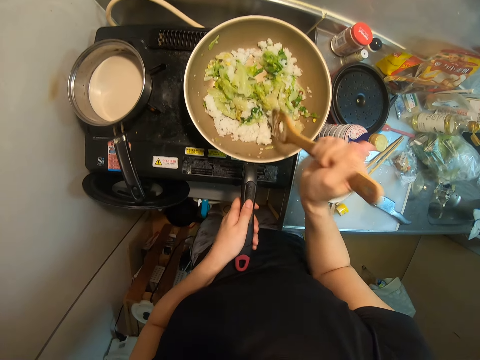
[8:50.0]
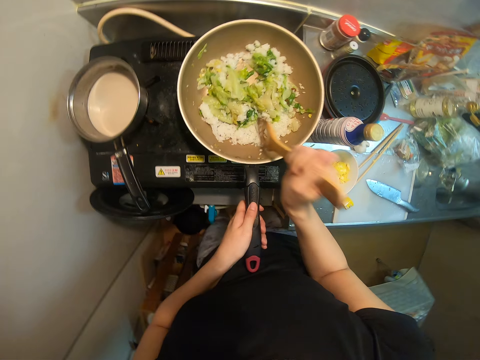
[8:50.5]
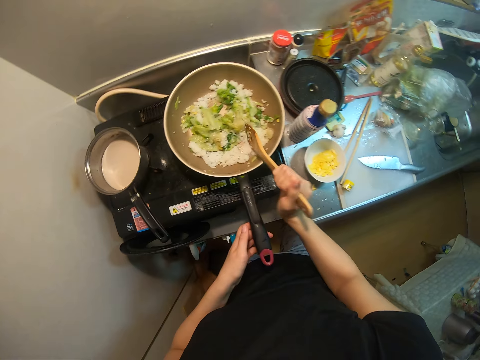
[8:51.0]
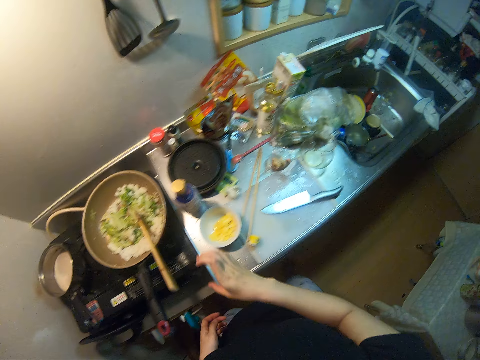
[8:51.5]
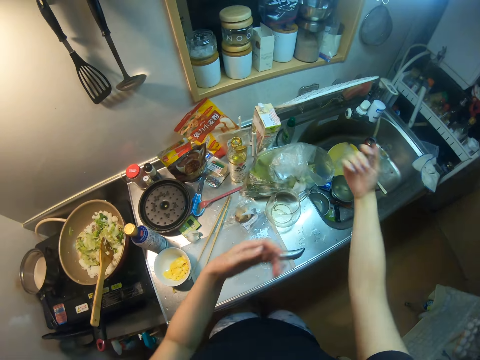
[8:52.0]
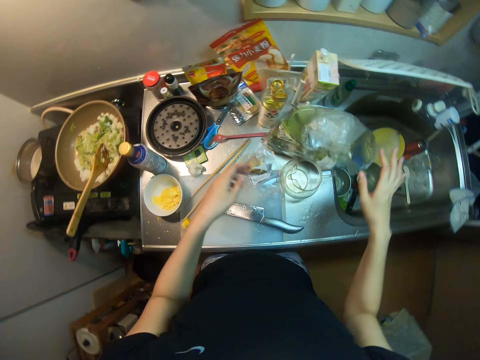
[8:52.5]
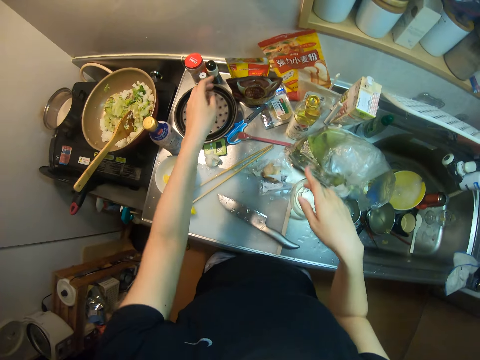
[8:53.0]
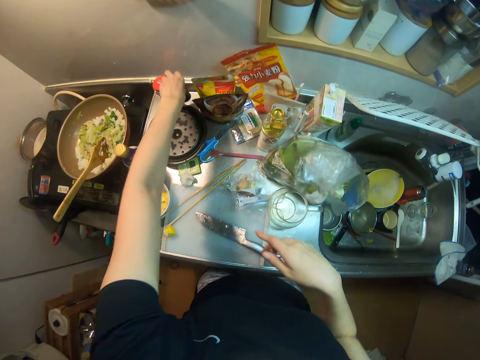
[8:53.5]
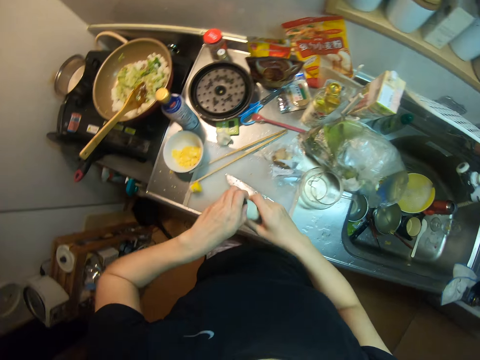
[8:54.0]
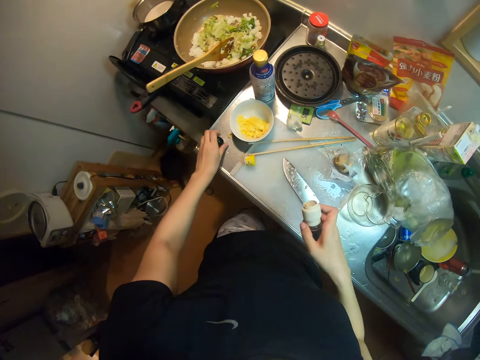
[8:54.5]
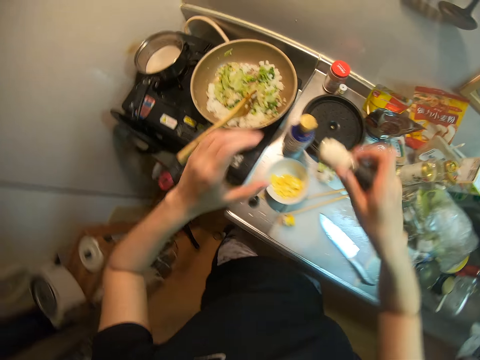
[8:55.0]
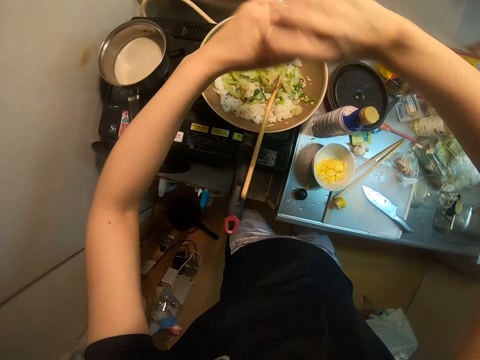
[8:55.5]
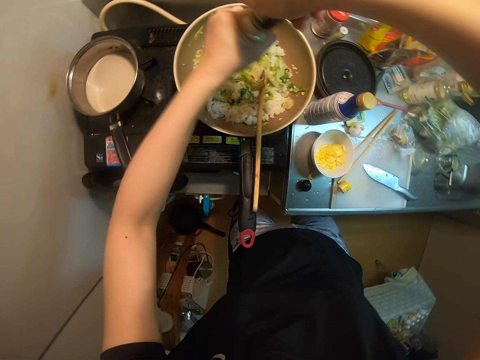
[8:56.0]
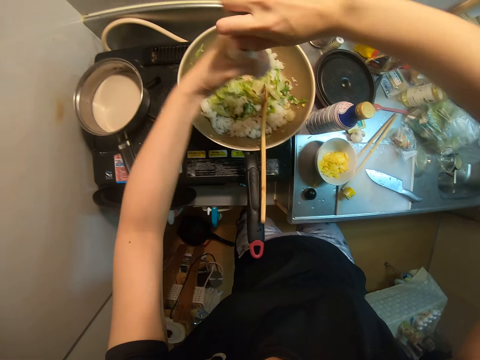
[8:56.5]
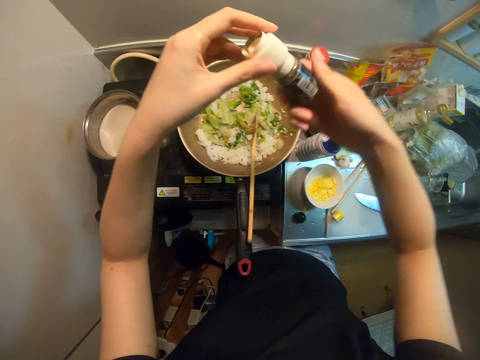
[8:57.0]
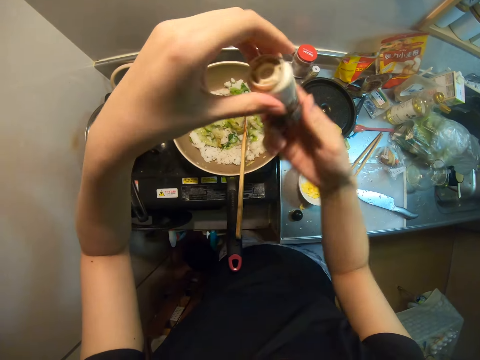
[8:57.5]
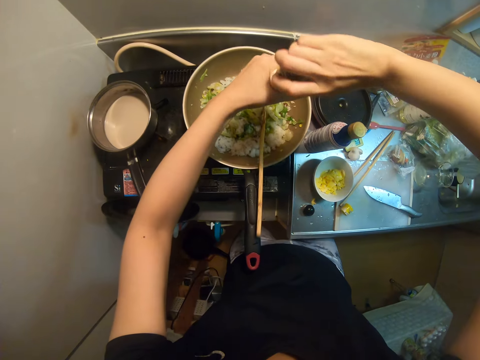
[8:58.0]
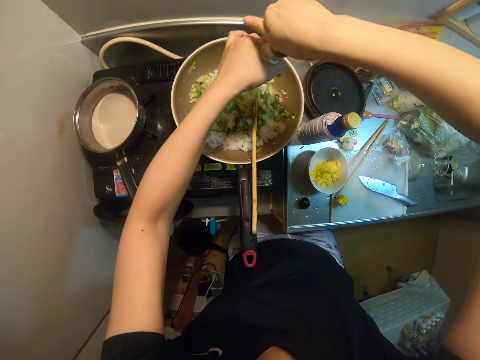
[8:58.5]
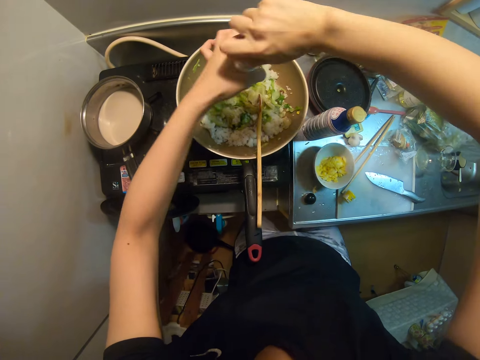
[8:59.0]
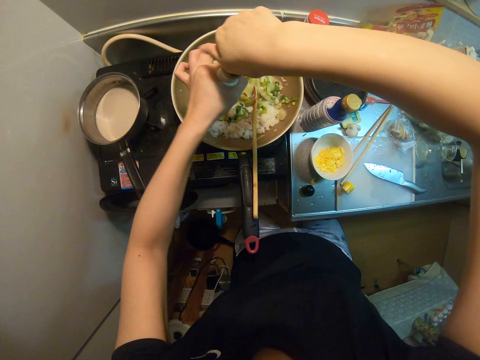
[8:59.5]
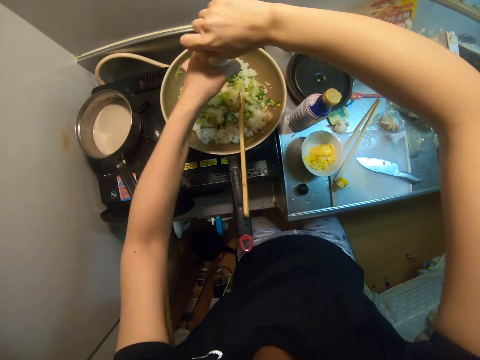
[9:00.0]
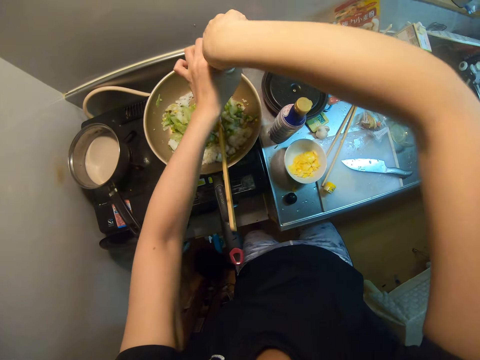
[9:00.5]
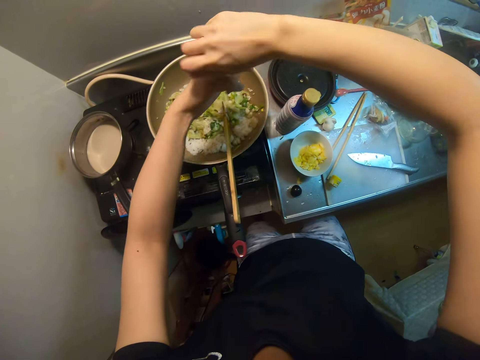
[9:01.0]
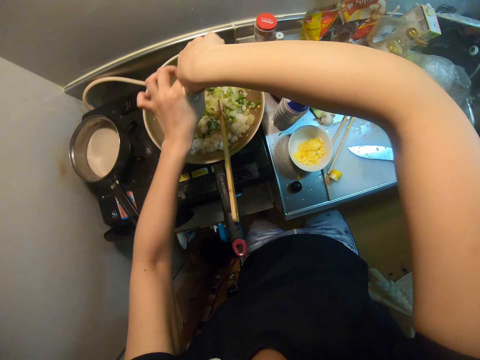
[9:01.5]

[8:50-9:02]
The camera wearer drops the wooden spoon in the frying pan. They pick up the spice on the sink. They drop the spice cover on the sink. They sprinkle the spice in the frying pan. They attempt to open something.

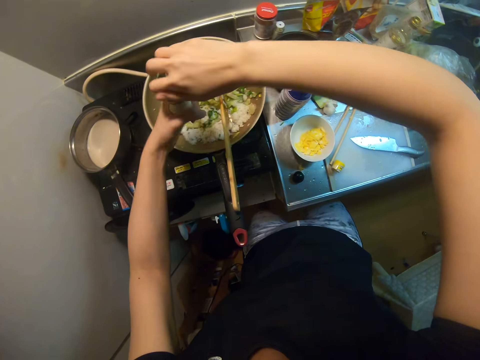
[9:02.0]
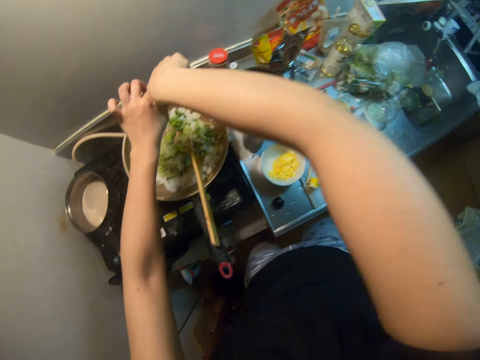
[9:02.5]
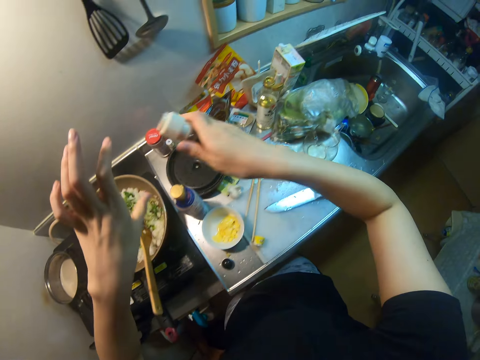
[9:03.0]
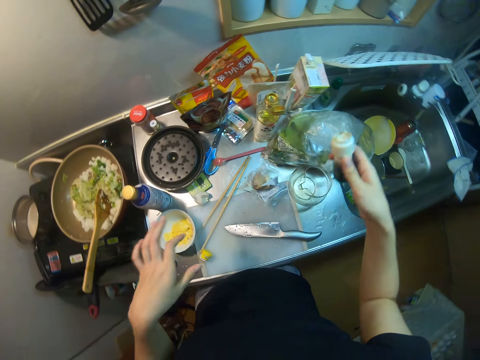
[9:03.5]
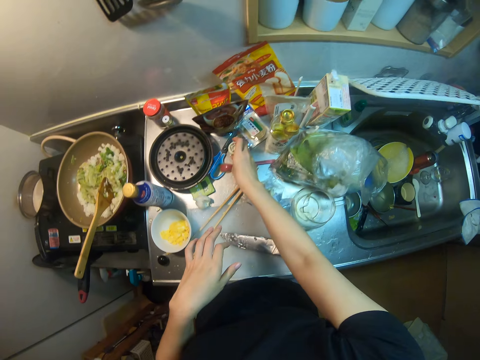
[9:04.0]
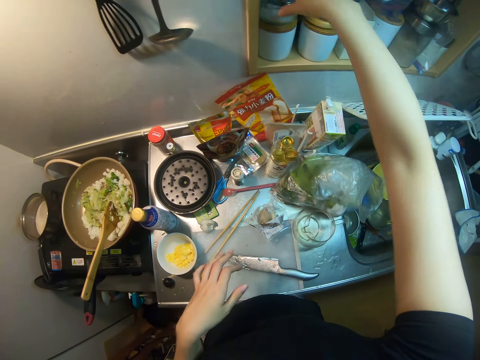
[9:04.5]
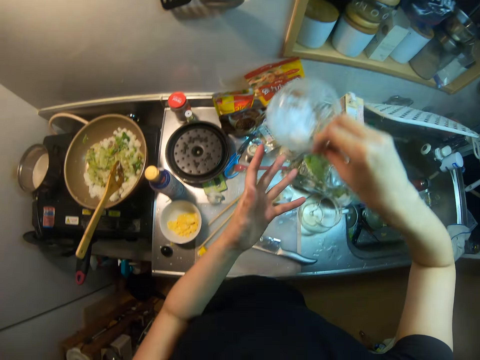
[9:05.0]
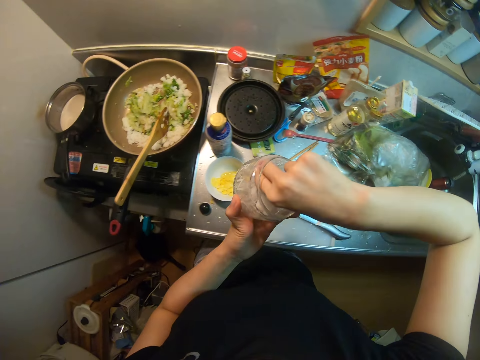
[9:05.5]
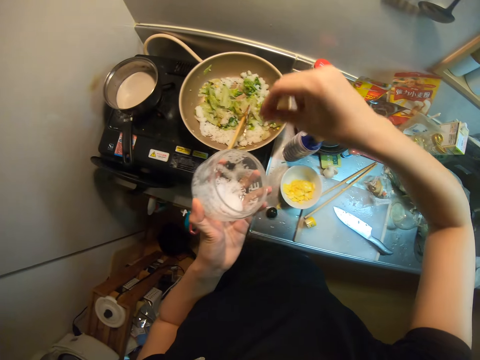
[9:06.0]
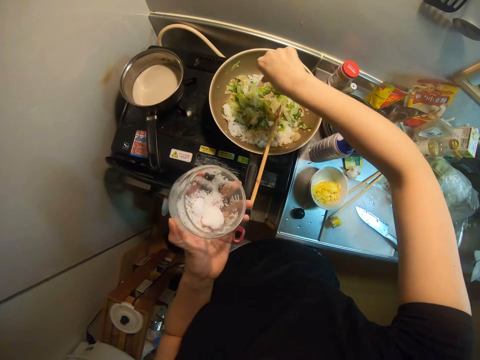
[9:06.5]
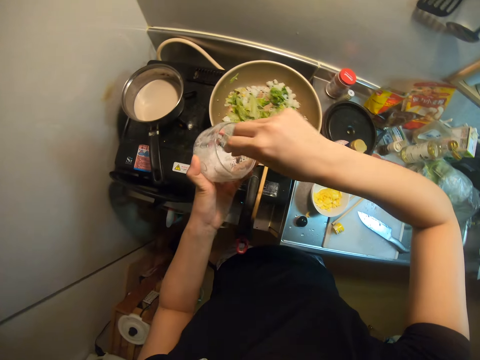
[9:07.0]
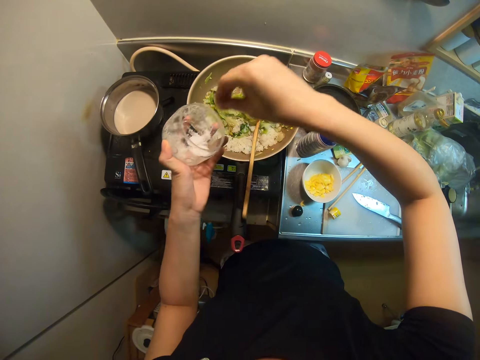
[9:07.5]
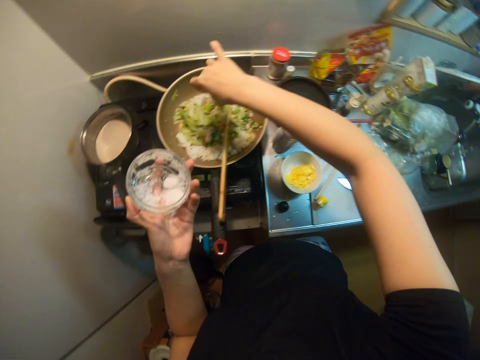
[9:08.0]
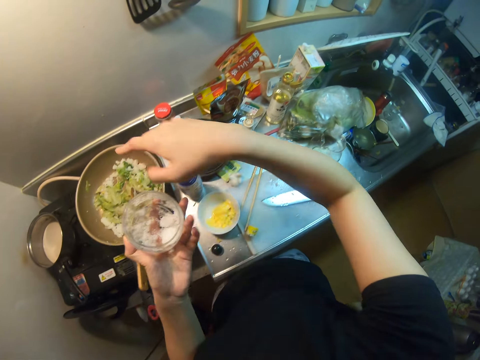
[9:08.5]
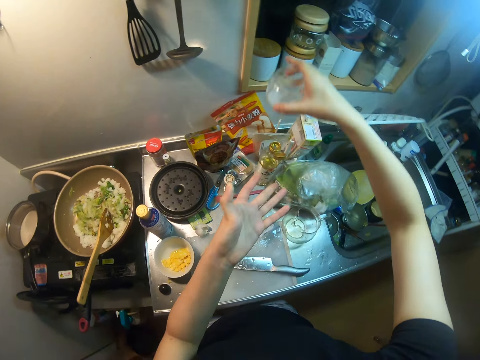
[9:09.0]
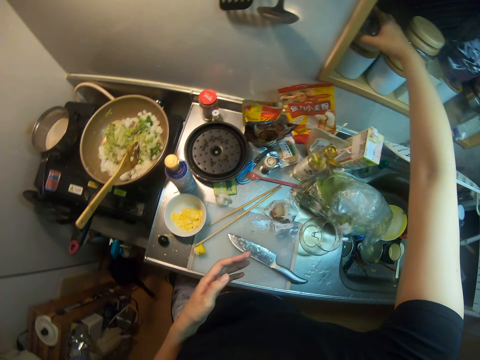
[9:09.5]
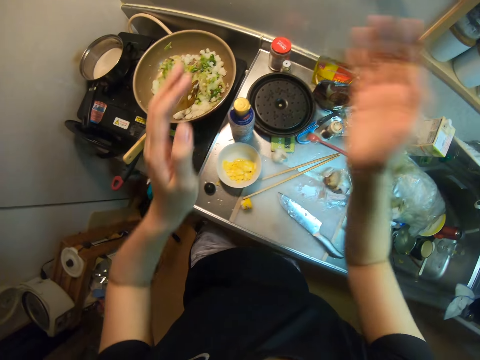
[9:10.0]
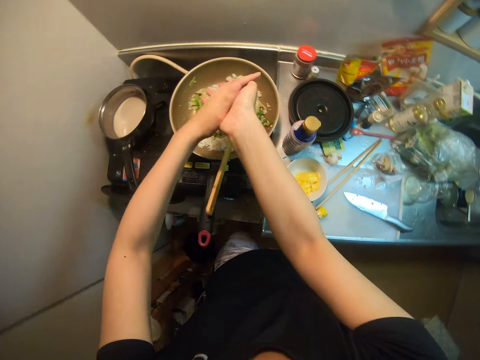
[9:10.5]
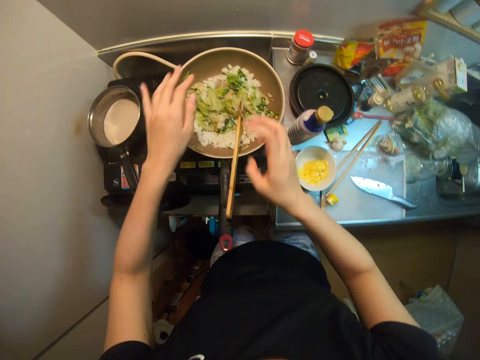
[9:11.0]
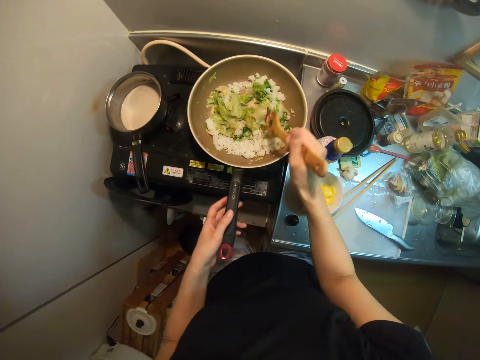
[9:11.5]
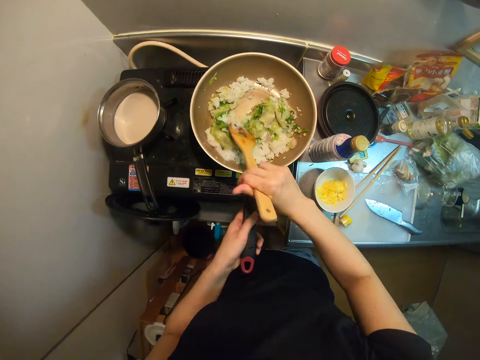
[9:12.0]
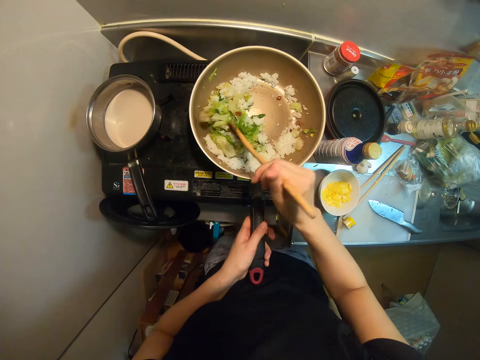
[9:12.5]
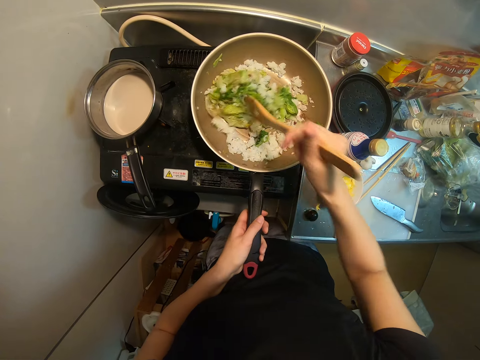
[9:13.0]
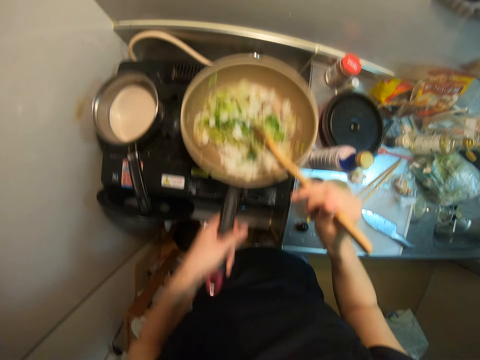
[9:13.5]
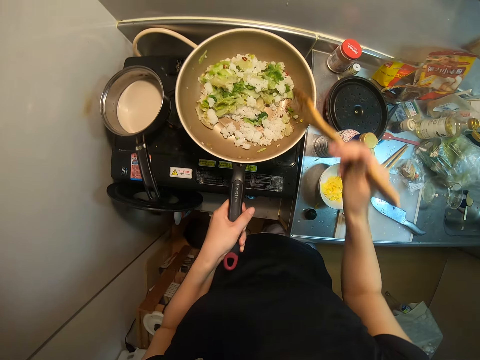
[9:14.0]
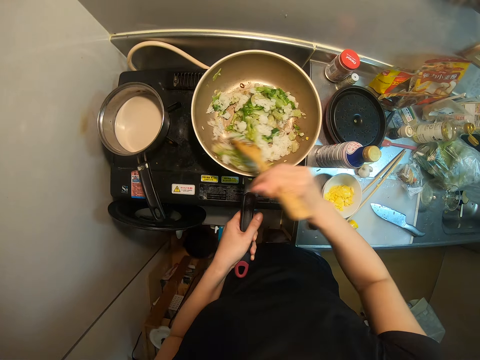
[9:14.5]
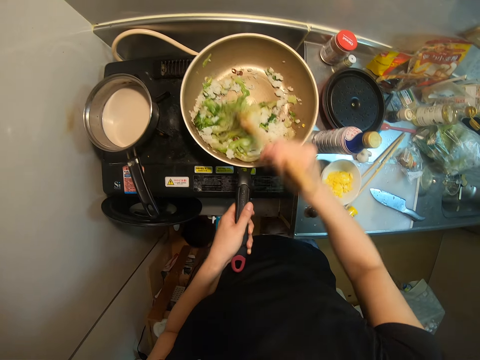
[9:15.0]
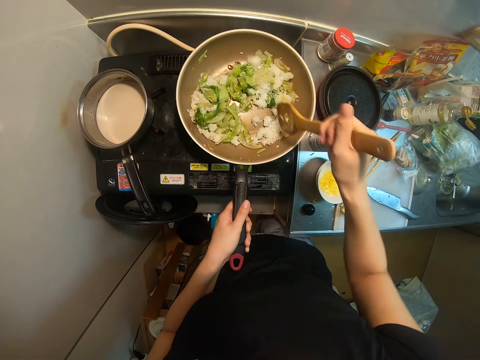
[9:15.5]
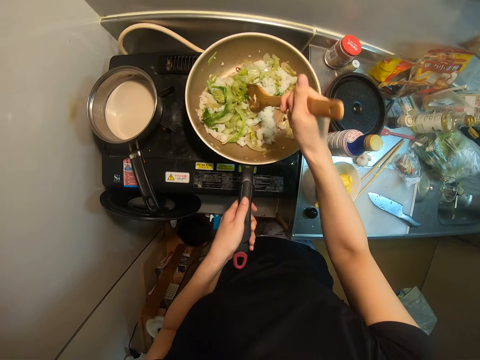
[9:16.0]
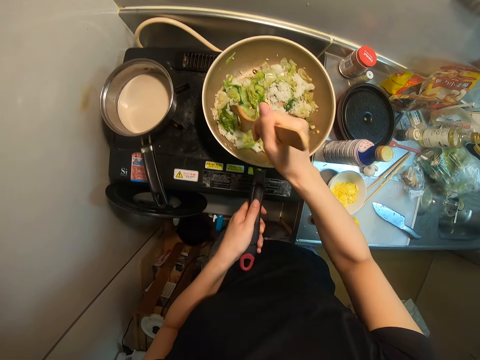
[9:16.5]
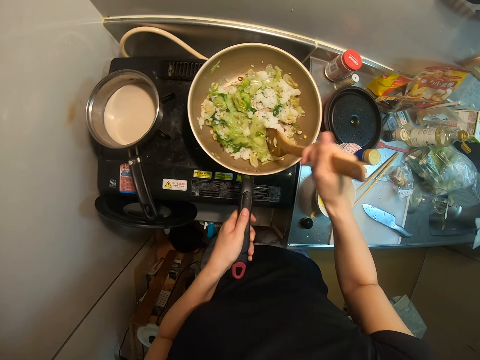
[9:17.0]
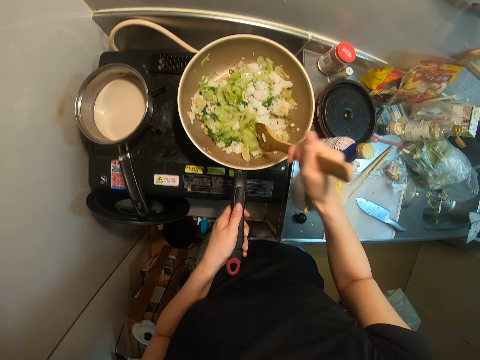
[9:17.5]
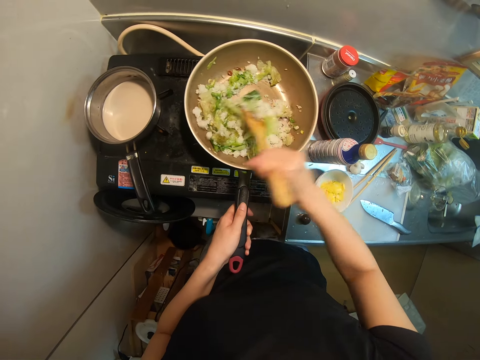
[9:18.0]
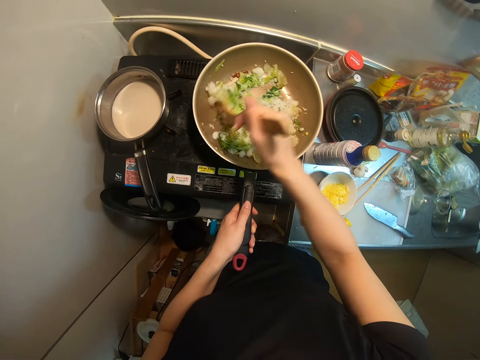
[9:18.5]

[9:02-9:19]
The camera wearer drops the spice on the sink. She picks up the salt from the shelf. She takes the salt with her right hand. She sprinkles the salt in the frying pan. She takes the salt with her right hand again. She sprinkles the salt in the frying pan. She drops the salt in the shelf. She picks up the wooden spoon in the frying pan. She stirs the food in the frying pan with the wooden spoon.
